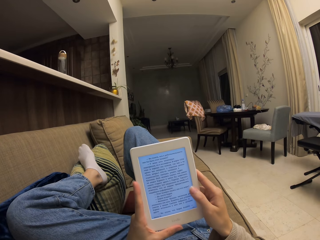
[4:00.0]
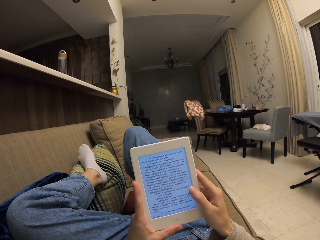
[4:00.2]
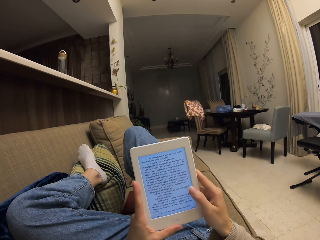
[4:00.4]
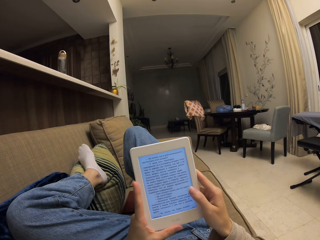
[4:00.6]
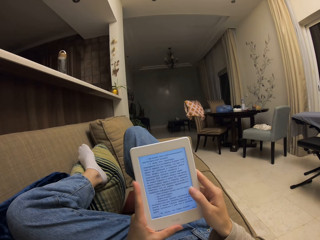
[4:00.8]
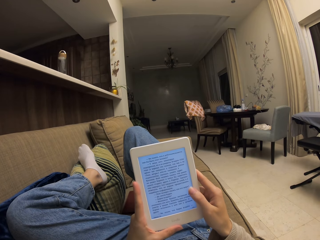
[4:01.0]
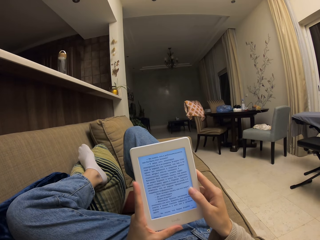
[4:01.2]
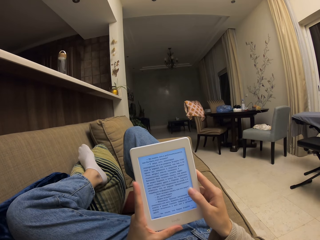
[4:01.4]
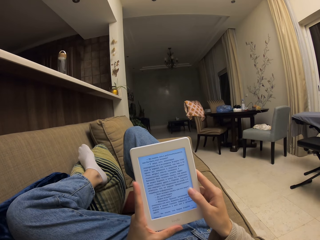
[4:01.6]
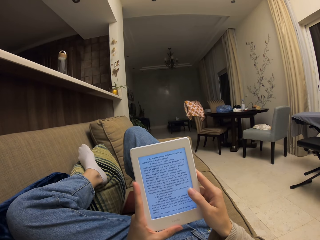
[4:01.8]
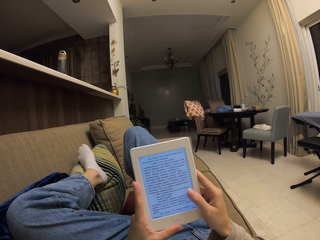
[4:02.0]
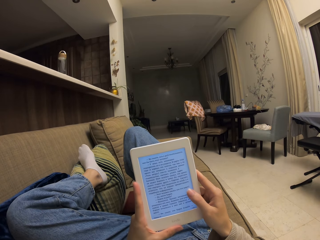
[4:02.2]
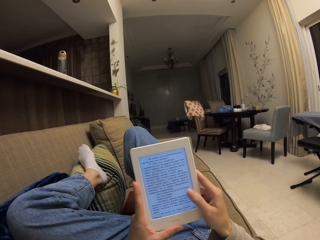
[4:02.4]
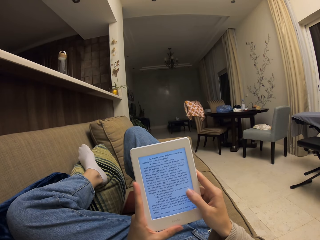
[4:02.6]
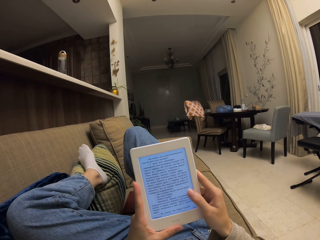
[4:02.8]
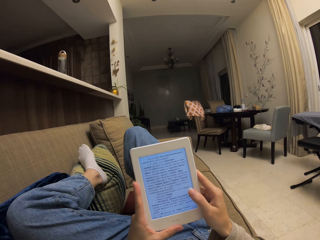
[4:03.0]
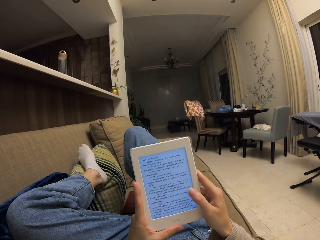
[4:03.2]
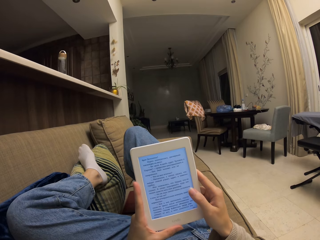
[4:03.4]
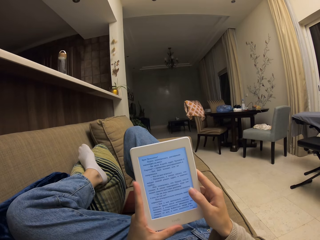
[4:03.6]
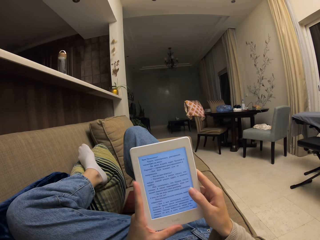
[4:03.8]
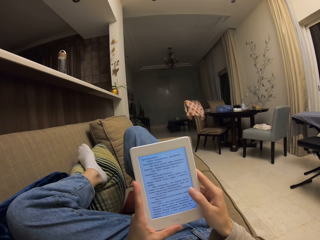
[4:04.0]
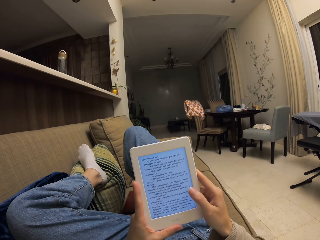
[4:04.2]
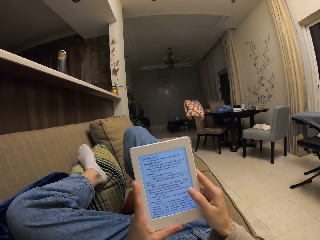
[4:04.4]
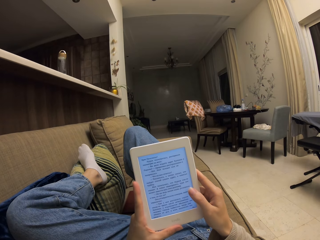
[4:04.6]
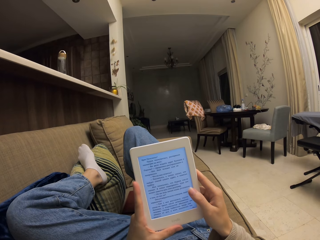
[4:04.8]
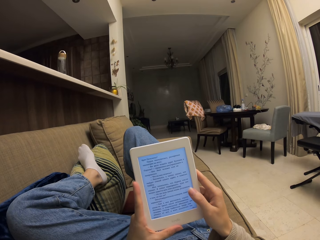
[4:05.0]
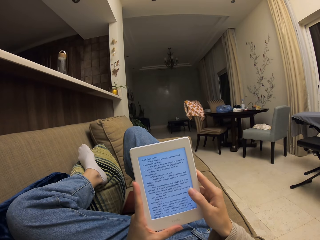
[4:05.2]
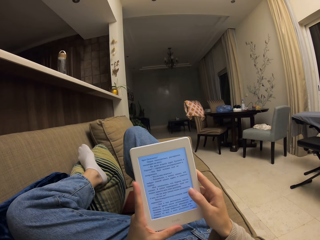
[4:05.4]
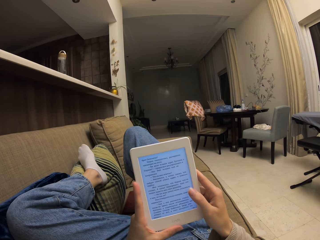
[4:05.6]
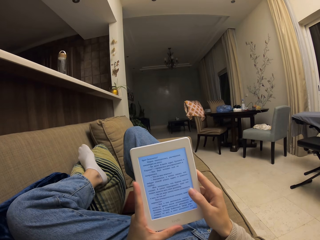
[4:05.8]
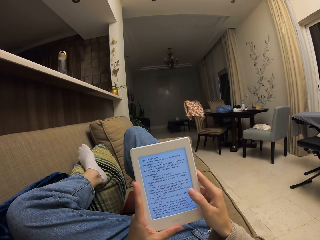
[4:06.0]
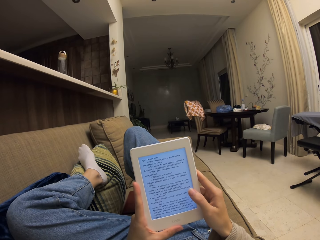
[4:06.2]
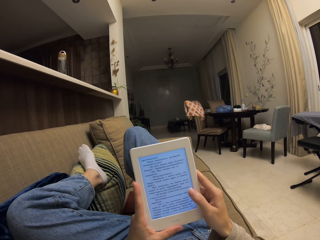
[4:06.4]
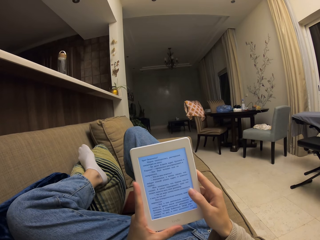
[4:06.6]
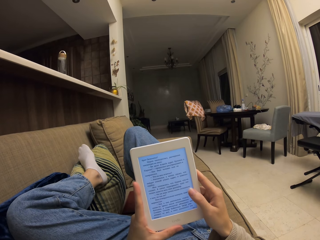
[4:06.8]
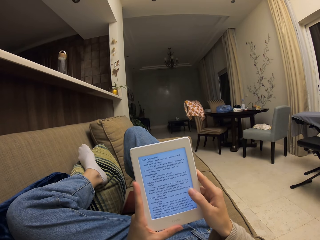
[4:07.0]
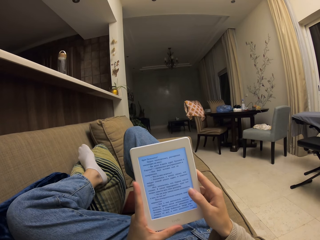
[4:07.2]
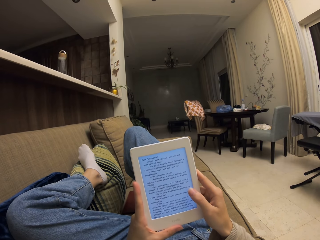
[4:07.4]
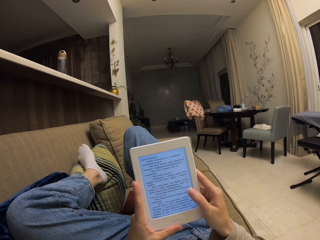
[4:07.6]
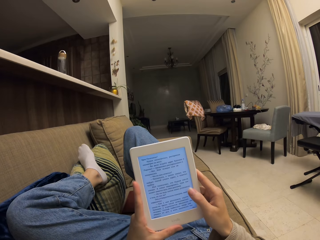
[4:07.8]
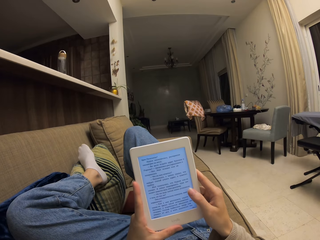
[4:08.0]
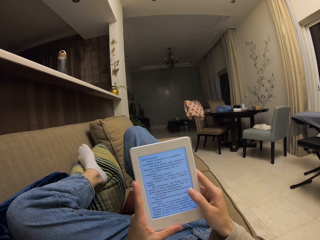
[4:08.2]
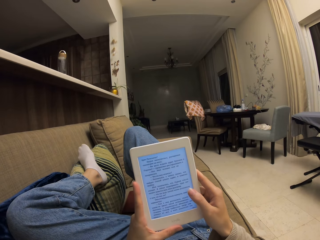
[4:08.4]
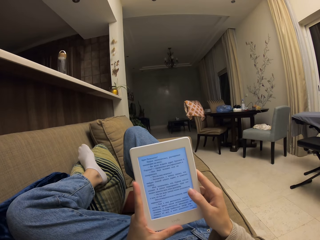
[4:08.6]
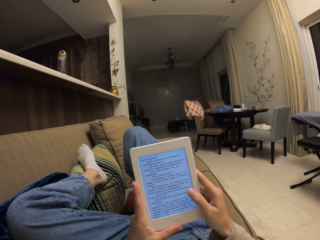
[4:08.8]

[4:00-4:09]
The camera wearer touches the screen. They read from the tablet.

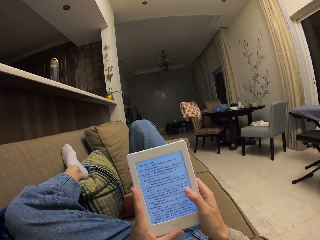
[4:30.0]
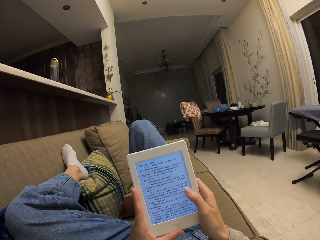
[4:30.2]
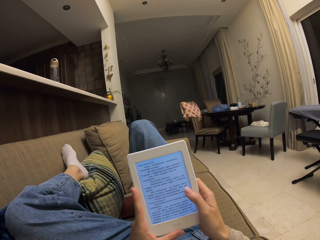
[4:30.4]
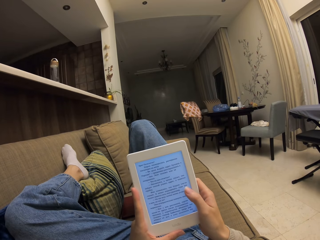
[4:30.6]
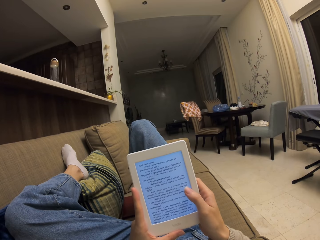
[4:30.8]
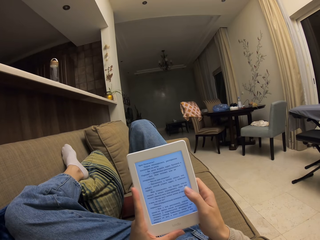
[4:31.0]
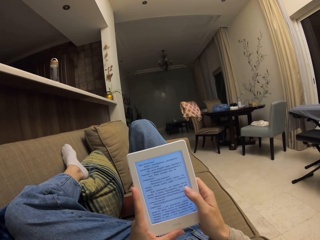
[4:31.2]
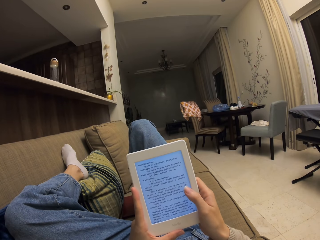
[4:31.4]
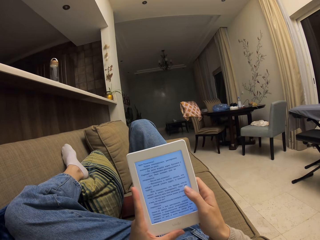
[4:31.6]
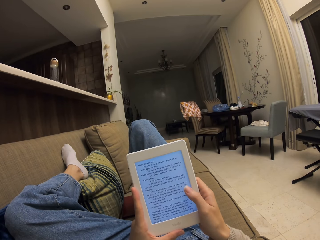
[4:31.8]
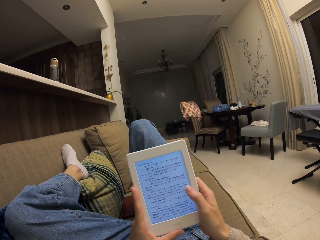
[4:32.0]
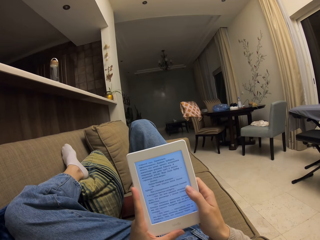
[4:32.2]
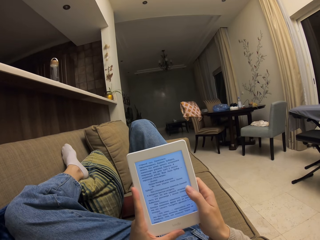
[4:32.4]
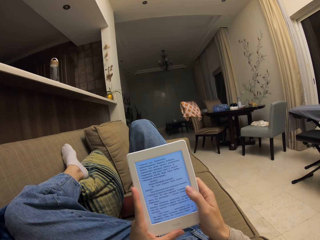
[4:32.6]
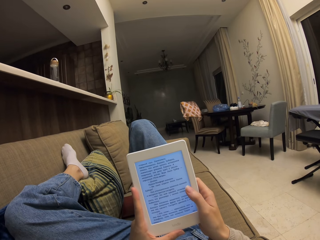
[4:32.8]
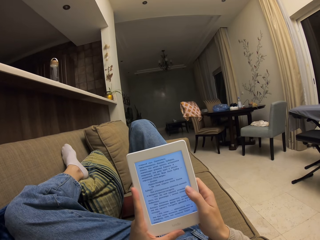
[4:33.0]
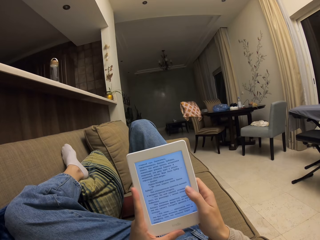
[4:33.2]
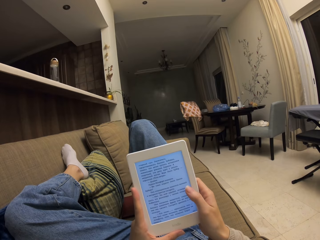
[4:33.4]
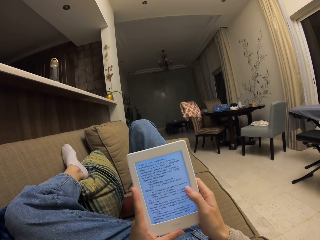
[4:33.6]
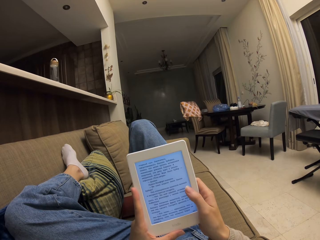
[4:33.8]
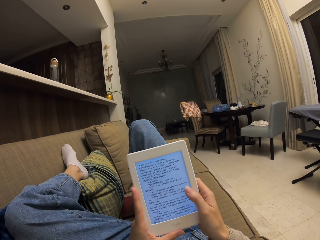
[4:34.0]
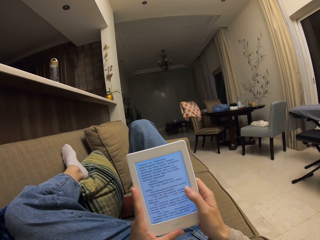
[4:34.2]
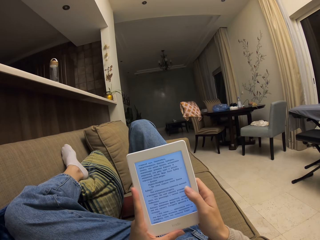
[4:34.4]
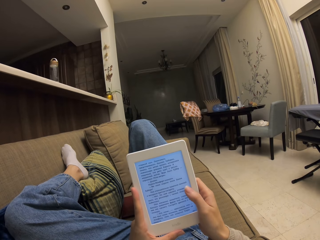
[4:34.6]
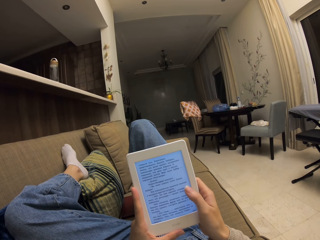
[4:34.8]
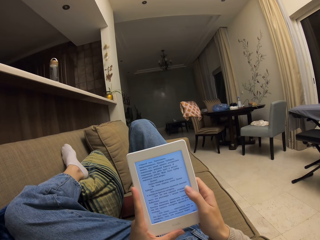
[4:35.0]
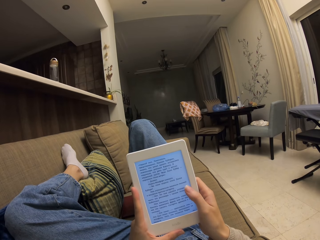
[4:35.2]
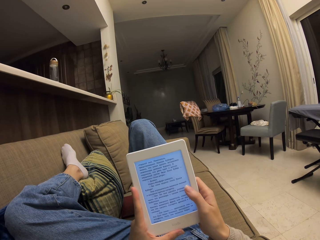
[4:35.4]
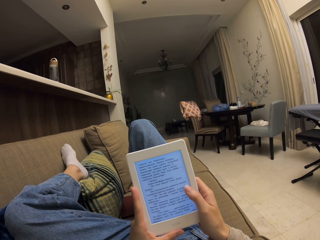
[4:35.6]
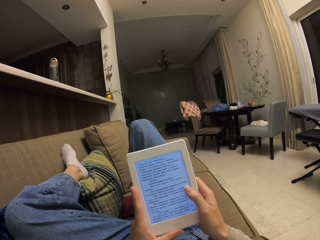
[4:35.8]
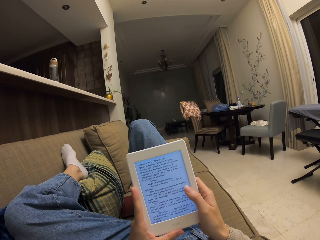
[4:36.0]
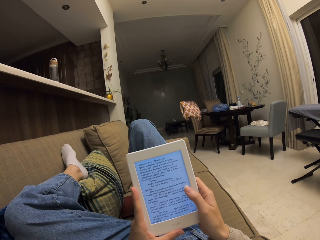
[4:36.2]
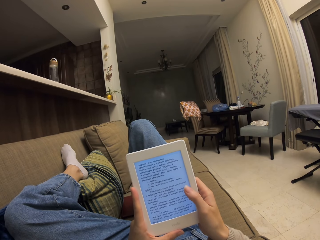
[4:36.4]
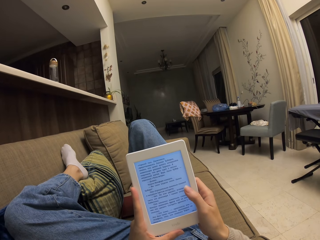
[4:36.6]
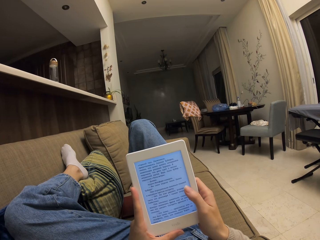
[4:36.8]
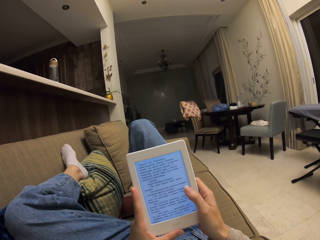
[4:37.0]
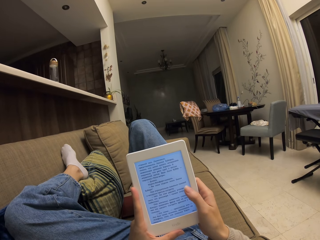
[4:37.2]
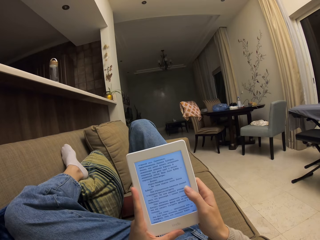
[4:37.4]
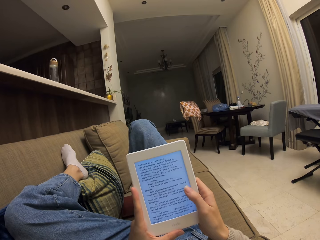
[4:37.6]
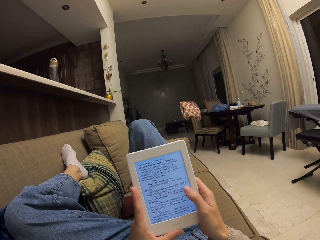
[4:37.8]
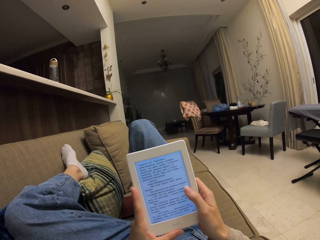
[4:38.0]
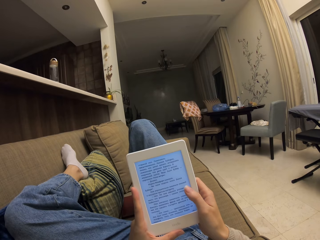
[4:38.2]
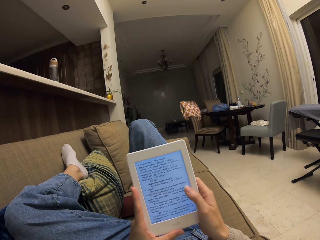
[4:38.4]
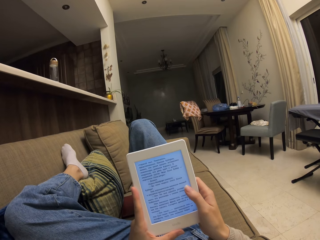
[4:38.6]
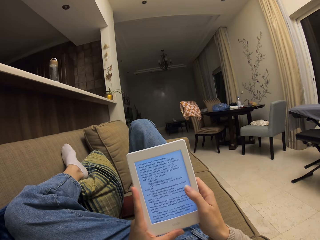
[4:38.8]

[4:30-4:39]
The camera wearer touches the screen. They read from the tablet.

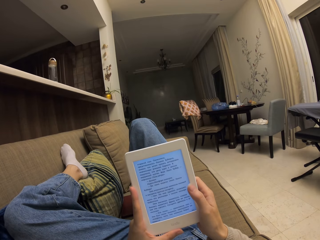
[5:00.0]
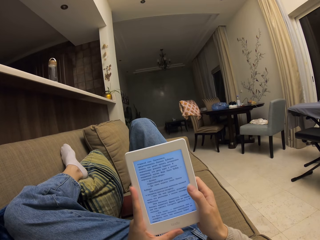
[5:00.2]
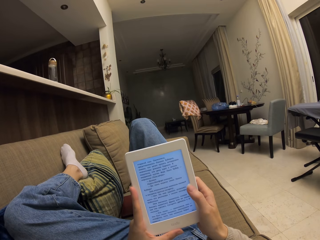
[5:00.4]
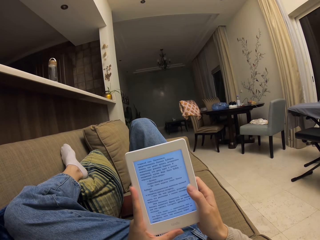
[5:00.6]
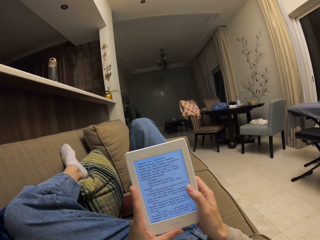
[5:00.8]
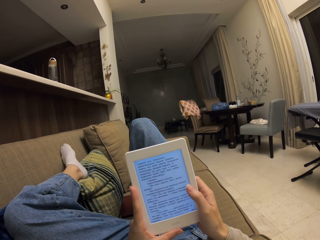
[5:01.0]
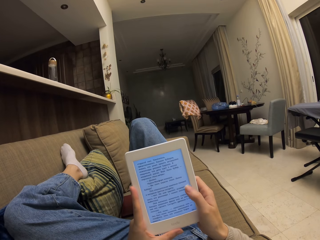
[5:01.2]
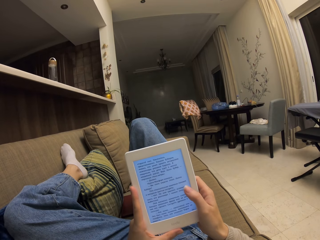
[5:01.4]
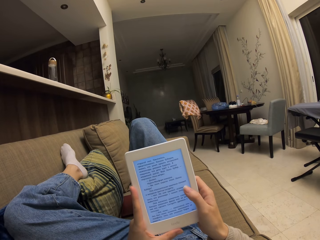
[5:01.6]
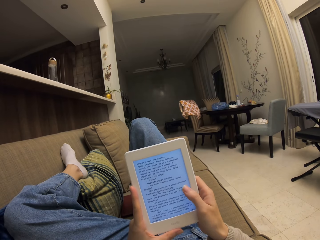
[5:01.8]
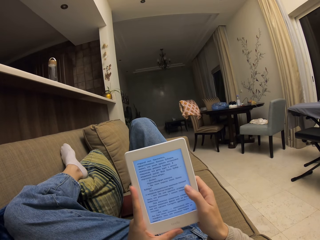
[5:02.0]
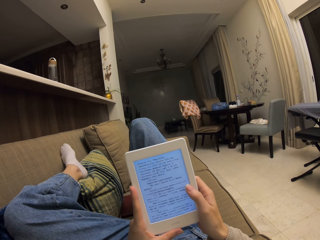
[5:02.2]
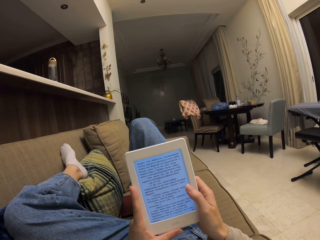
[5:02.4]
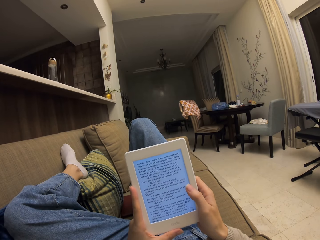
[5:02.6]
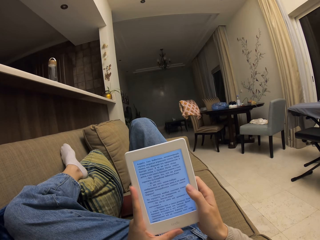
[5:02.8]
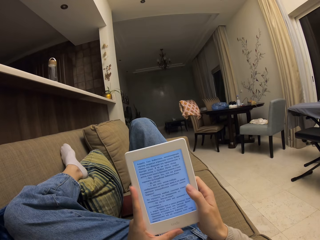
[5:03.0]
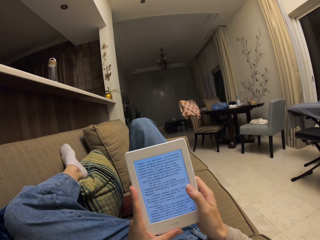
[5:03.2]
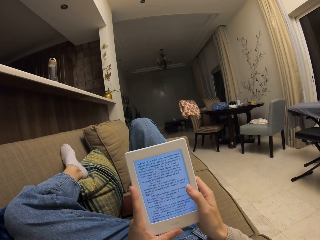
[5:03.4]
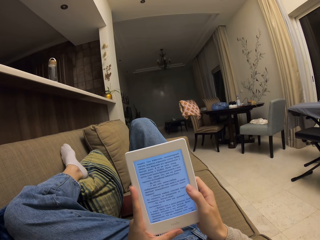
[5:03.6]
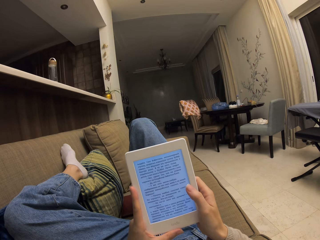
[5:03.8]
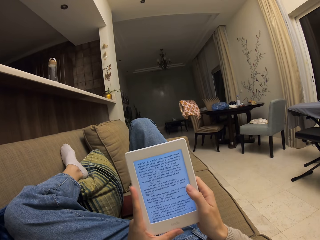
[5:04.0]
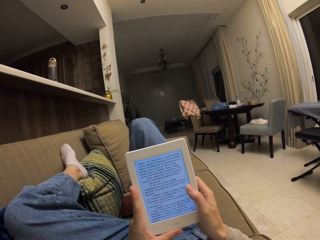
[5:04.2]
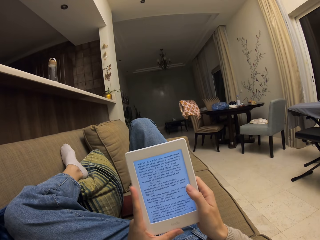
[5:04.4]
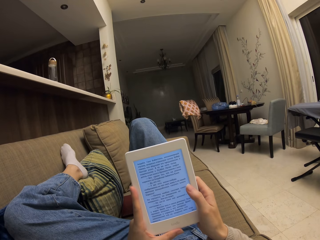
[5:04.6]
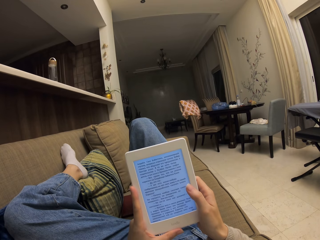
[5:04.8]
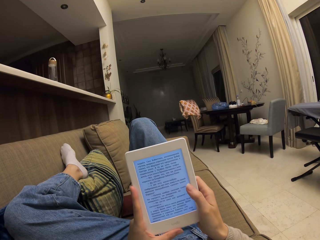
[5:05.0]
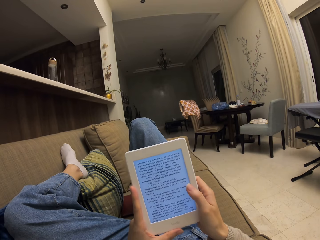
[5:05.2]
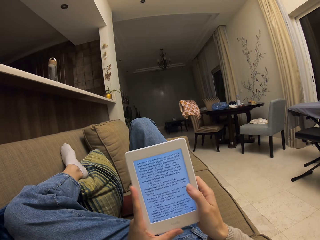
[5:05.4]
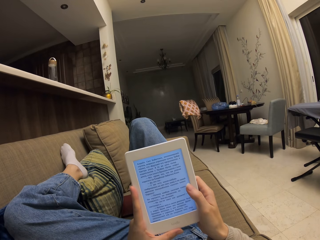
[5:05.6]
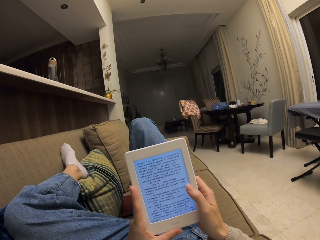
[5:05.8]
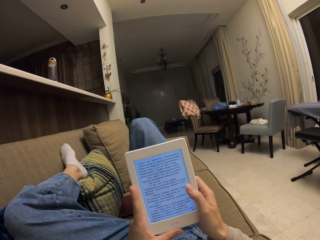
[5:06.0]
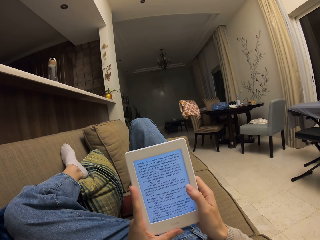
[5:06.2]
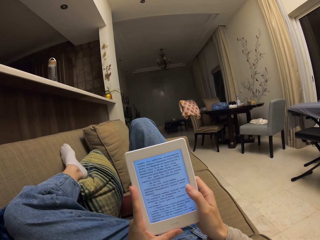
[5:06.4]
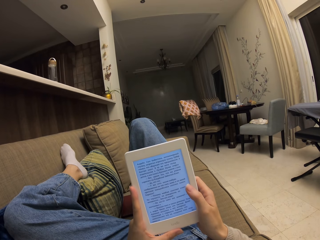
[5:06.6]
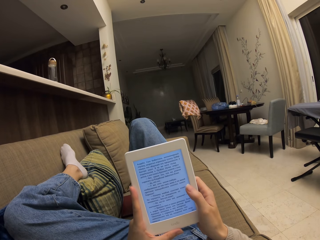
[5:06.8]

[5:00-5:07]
The camera wearer taps on the screen of the phone. They read from the phone.
